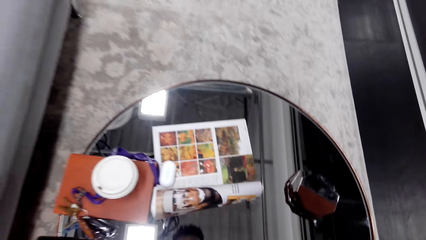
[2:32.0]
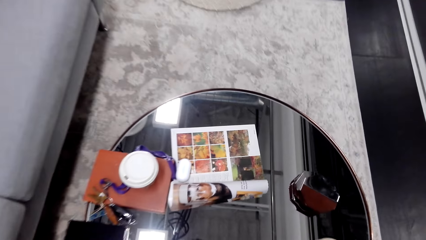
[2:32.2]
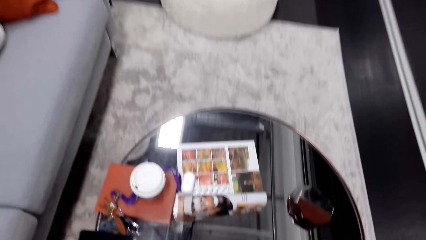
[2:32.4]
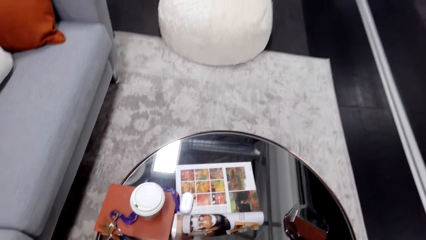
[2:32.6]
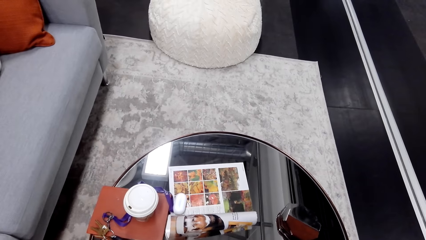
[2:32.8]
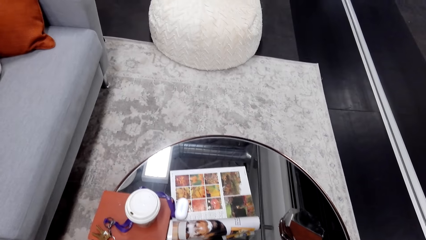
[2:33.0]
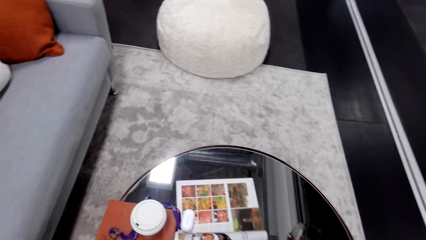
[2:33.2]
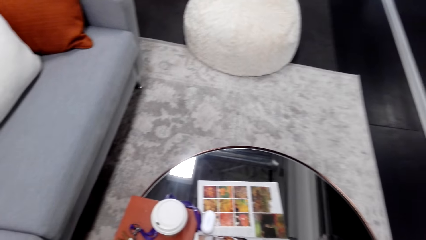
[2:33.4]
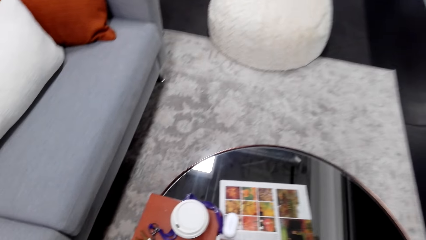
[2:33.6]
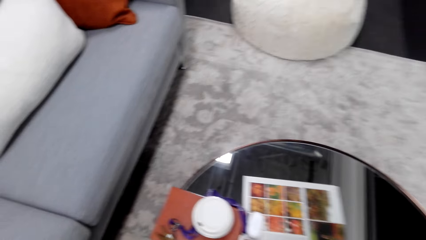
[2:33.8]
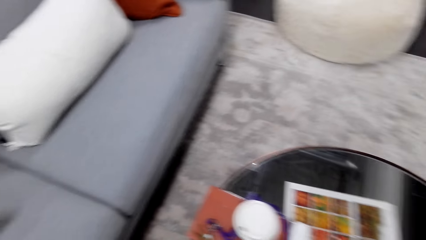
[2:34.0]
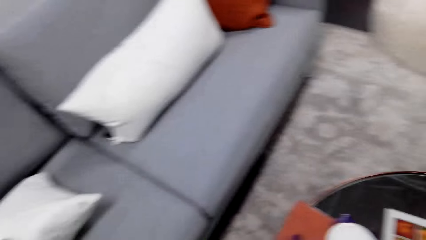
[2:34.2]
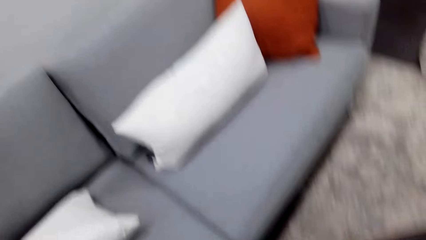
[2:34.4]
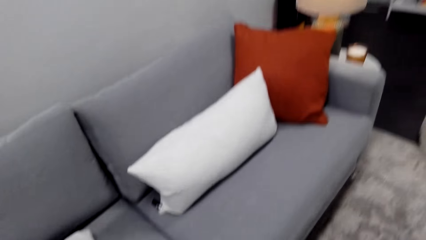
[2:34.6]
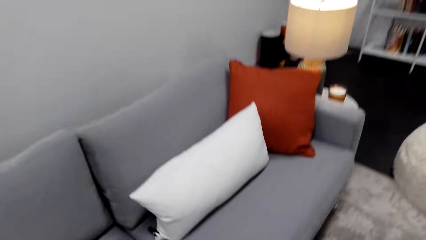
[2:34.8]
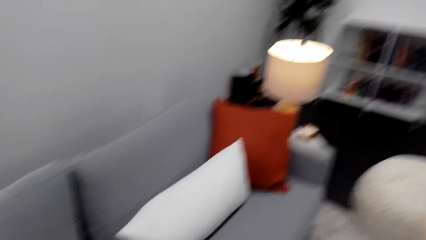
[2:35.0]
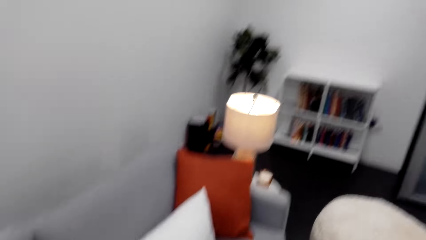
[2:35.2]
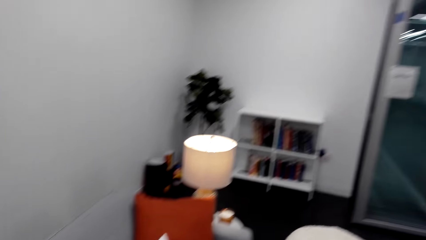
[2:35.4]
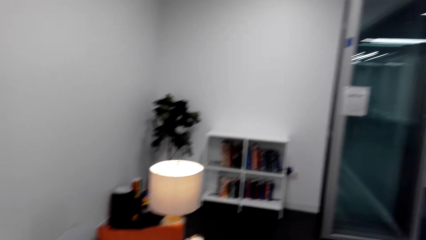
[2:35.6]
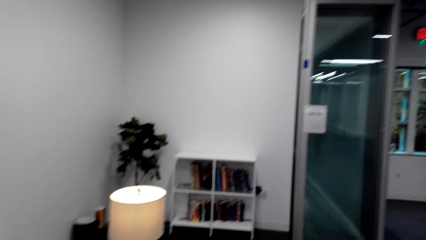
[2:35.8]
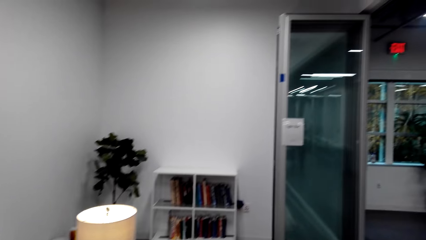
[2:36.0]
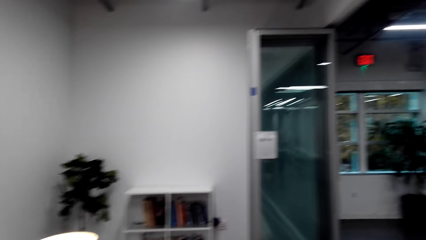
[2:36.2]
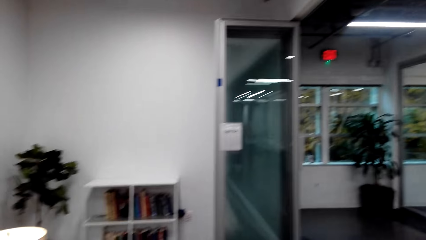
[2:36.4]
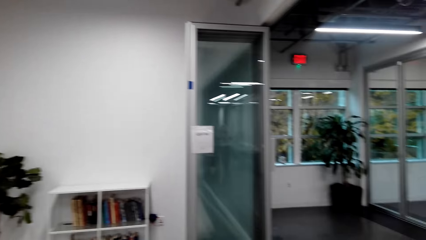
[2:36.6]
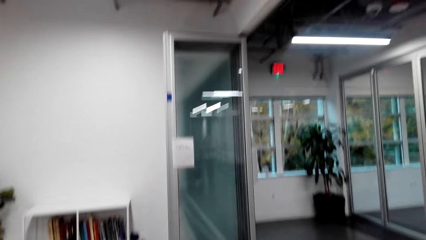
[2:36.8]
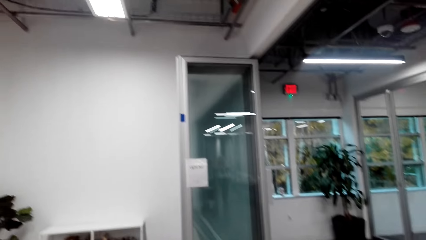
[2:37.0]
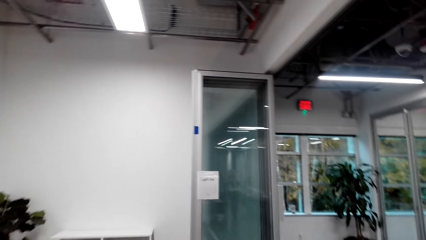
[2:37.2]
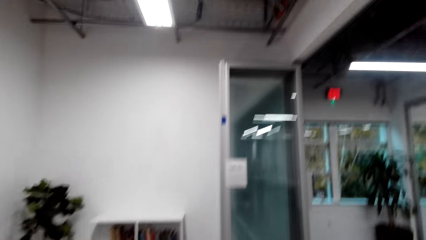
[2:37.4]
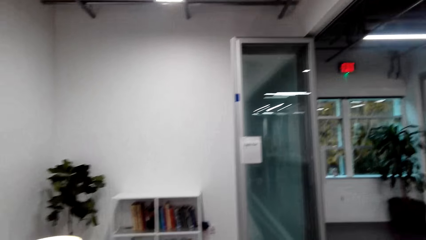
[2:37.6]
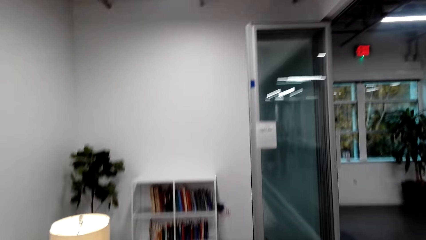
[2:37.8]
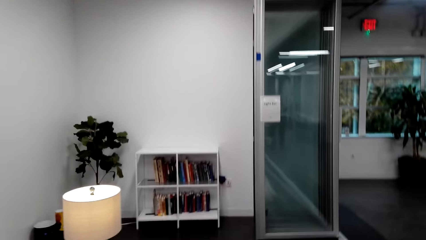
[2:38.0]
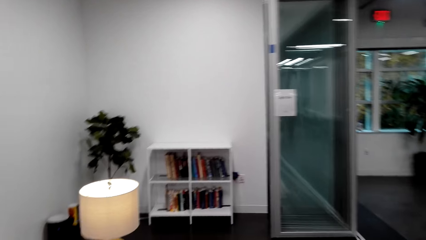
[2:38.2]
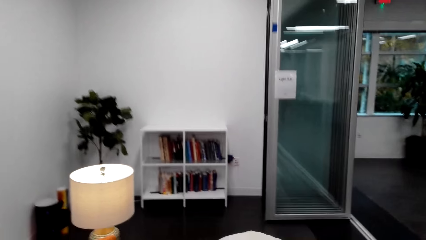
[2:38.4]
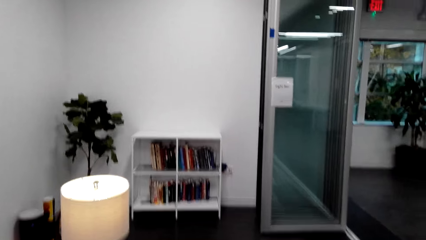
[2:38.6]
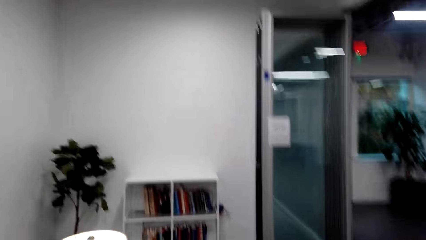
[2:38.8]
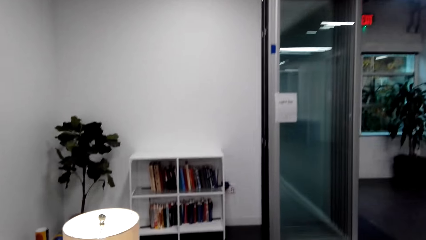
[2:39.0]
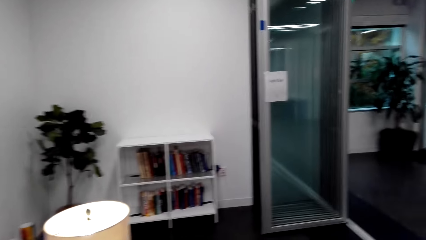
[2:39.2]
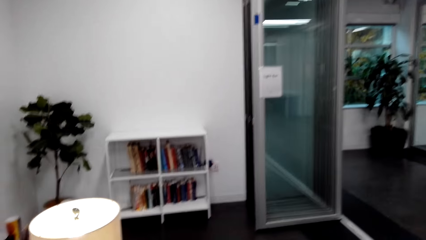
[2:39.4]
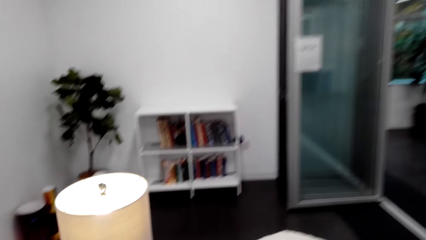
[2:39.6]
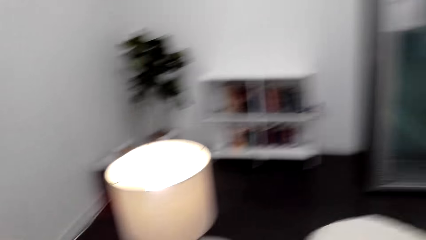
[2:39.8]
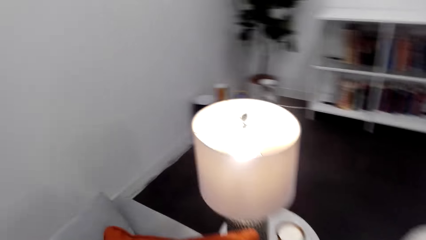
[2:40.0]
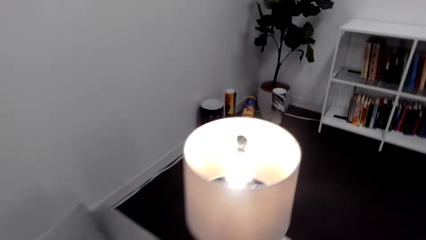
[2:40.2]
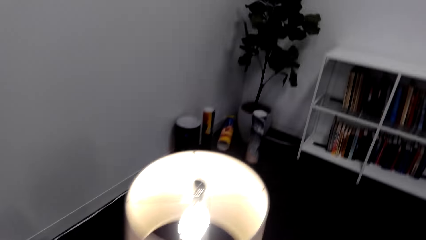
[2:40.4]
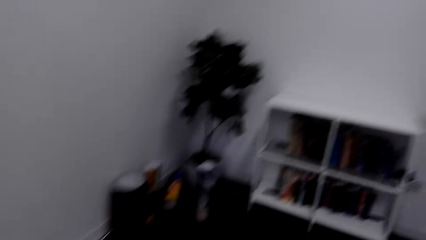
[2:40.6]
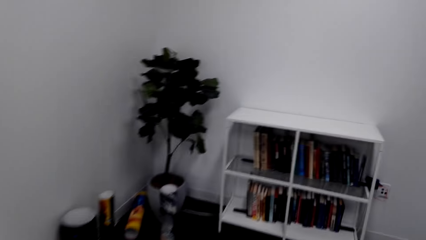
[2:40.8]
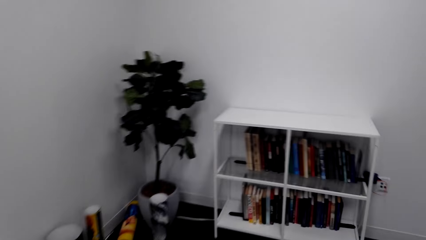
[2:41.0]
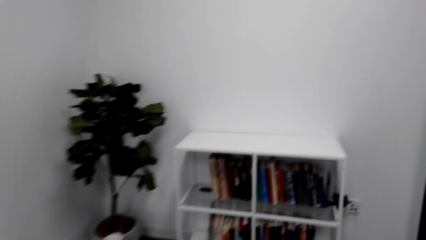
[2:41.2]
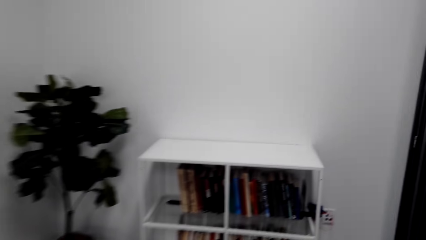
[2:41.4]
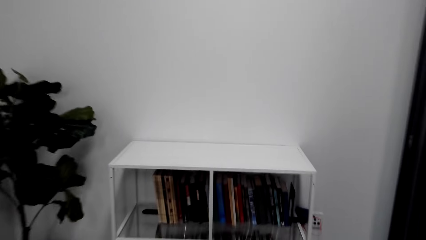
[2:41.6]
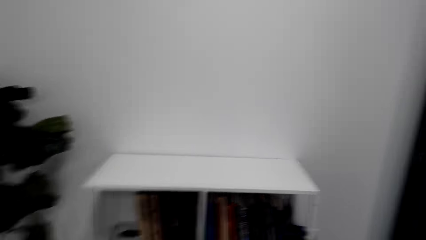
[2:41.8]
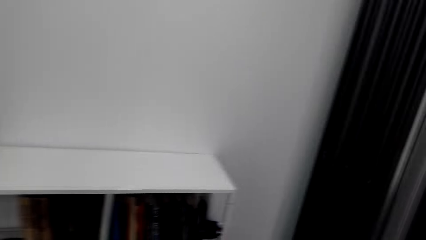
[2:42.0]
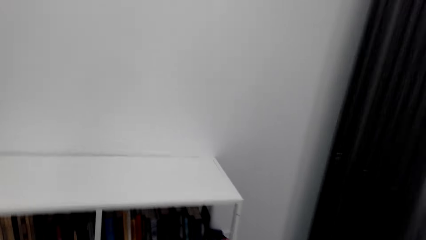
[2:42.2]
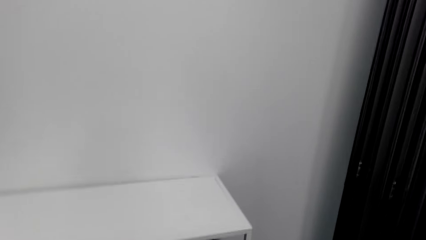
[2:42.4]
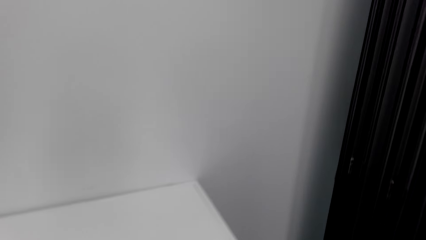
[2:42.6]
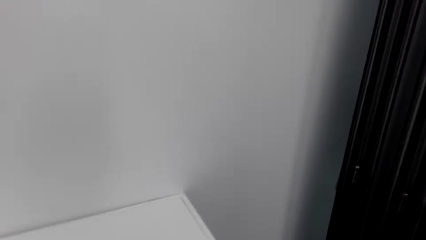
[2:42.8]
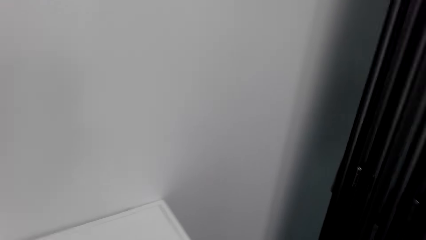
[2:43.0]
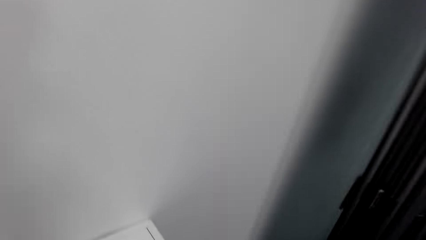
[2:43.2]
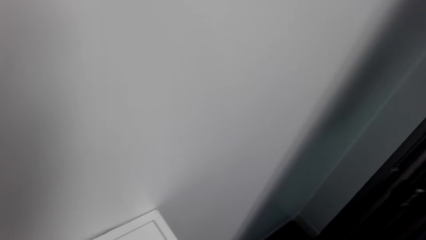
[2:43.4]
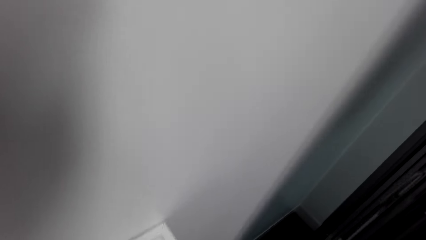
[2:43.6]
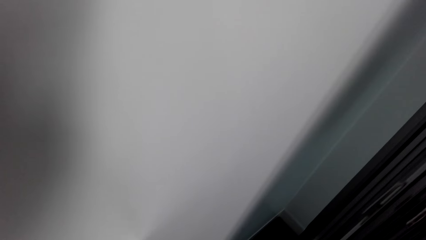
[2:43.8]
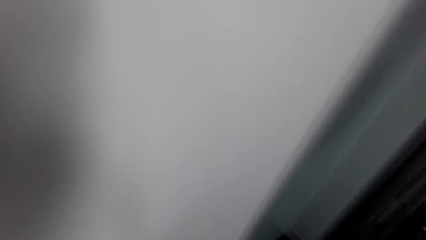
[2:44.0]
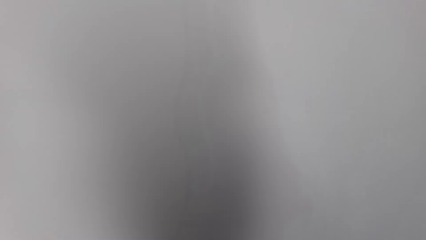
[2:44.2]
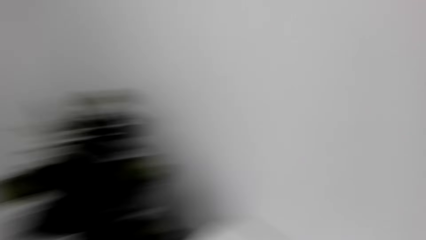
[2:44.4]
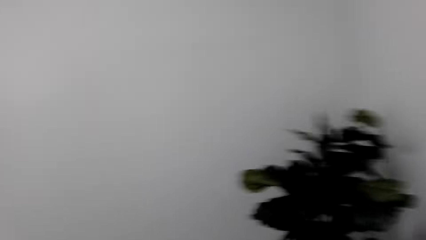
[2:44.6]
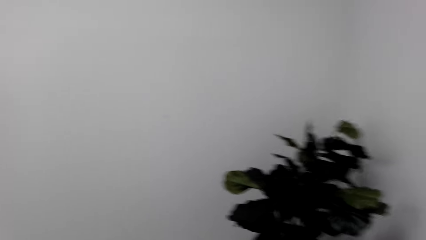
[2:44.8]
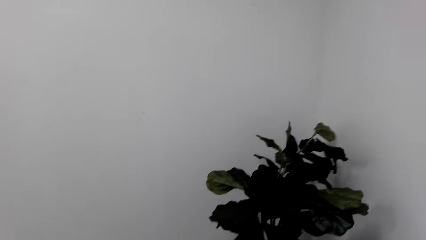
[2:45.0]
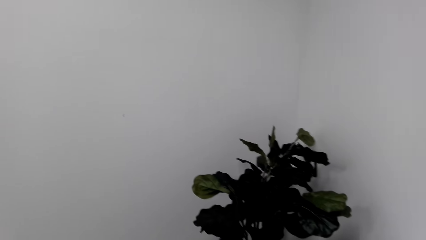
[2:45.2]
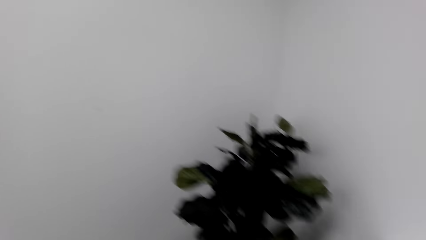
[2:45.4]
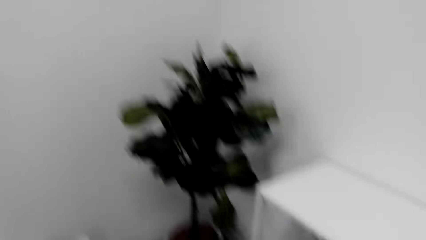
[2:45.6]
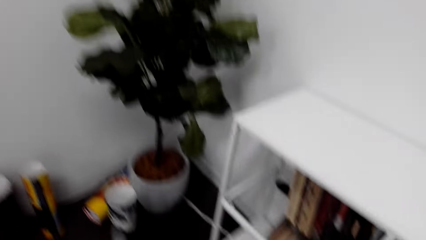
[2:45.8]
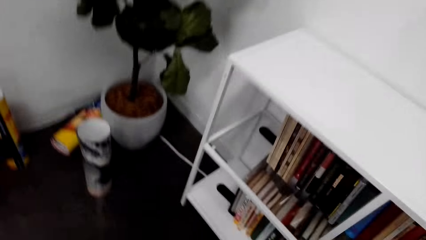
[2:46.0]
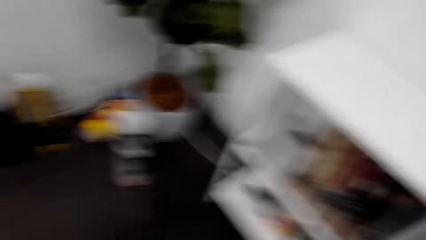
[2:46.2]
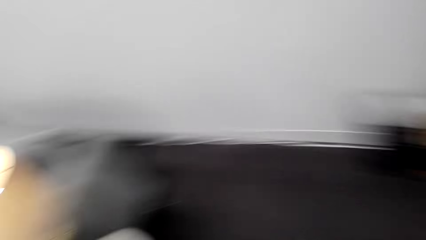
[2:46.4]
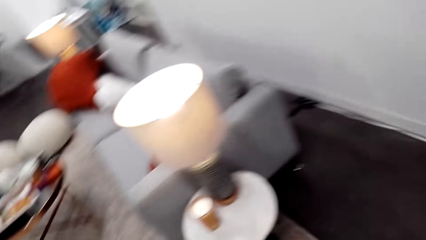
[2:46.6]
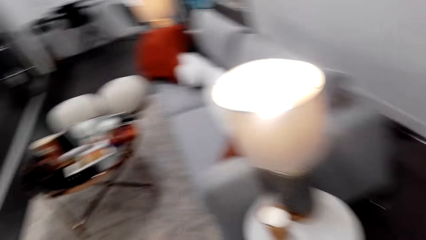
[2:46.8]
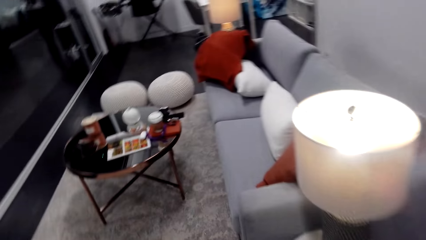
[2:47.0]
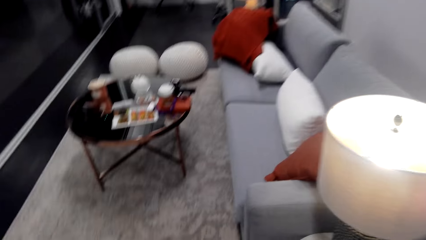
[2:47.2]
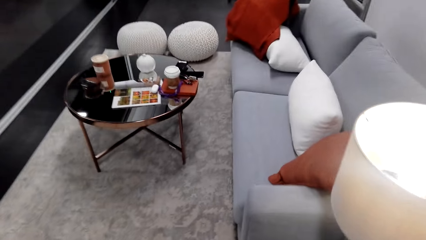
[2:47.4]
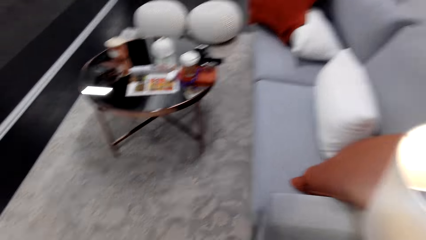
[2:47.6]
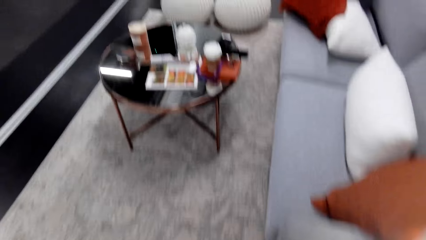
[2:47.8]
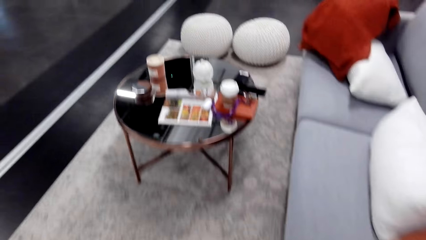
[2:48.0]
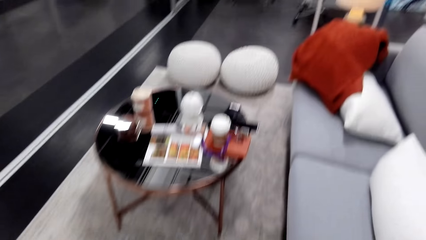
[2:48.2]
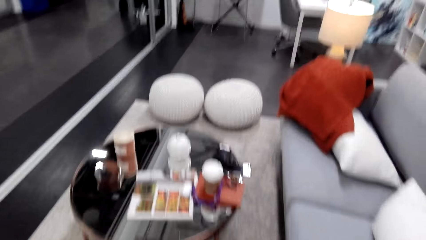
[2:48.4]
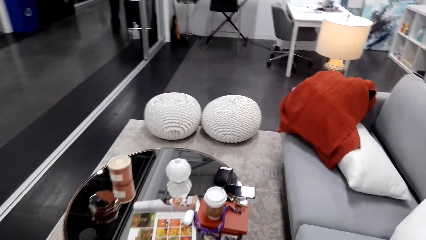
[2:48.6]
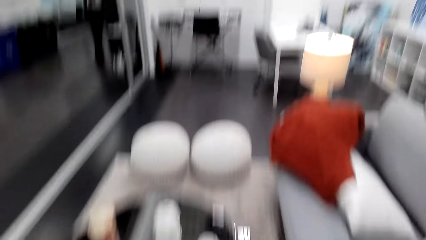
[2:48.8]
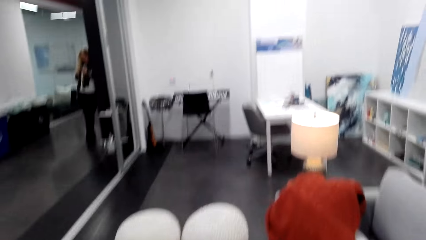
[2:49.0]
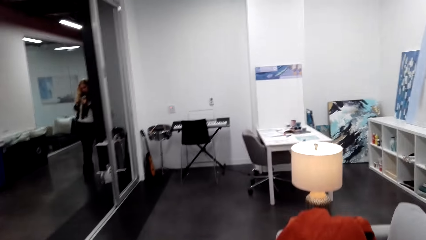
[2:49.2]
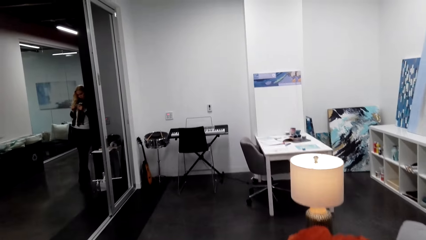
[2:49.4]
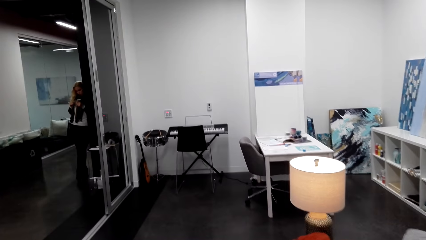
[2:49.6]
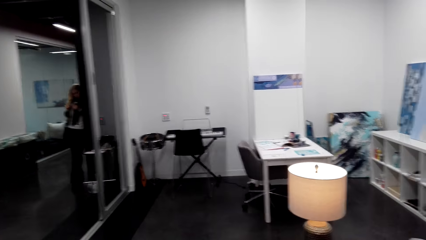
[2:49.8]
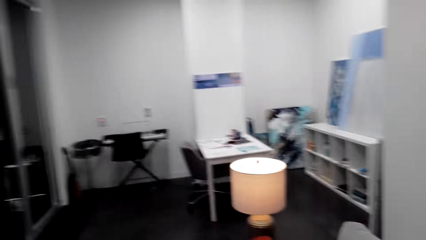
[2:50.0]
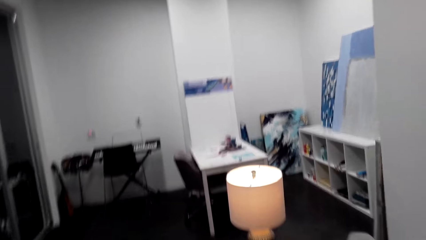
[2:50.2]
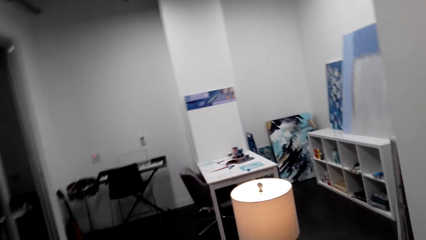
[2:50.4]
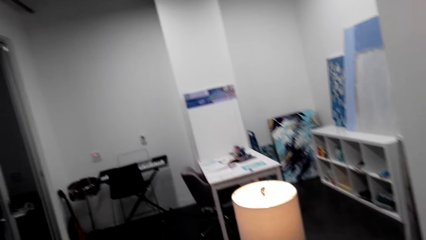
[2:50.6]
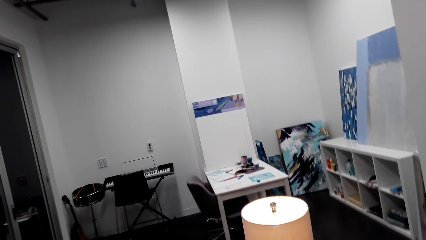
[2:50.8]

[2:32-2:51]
The camera wearer picks the tin from a coffee table. They look around the office. They put the tin on the coffee table. They walk around the office. They walk towards a bookshelf. They look around the office. They make a sound. They look at a flower. They walk towards a seat. They walk around the office.
